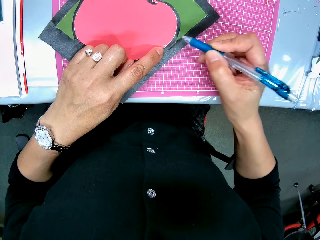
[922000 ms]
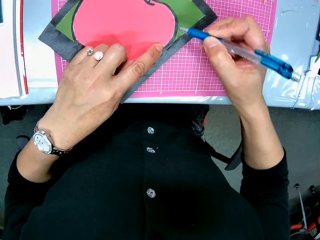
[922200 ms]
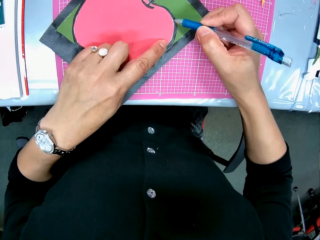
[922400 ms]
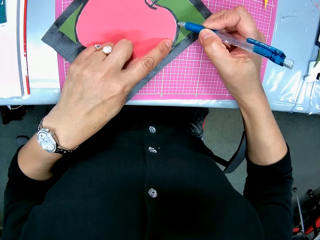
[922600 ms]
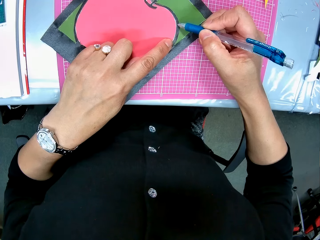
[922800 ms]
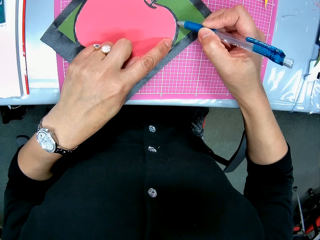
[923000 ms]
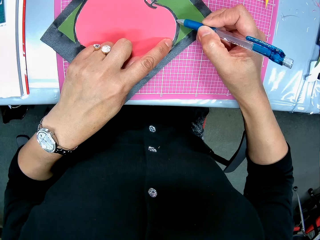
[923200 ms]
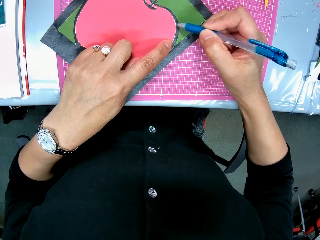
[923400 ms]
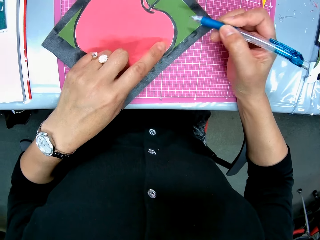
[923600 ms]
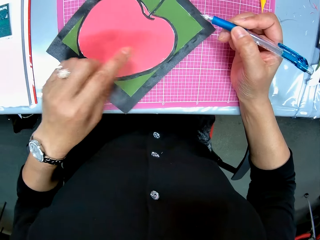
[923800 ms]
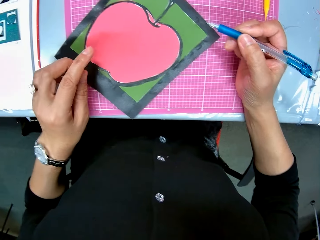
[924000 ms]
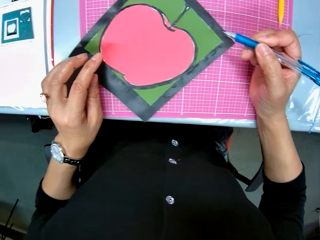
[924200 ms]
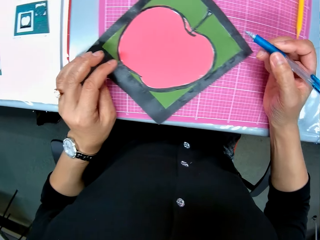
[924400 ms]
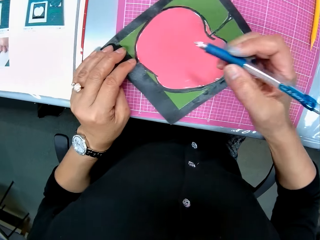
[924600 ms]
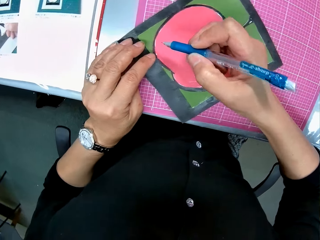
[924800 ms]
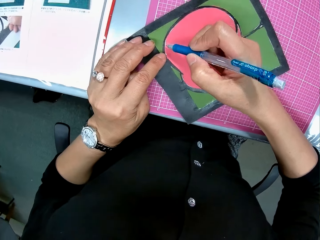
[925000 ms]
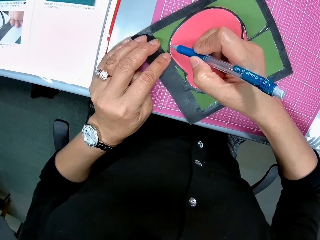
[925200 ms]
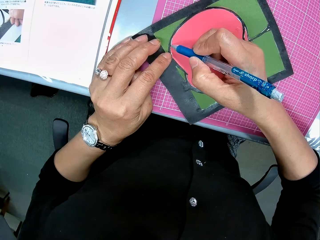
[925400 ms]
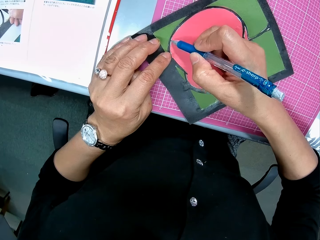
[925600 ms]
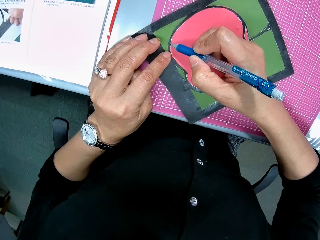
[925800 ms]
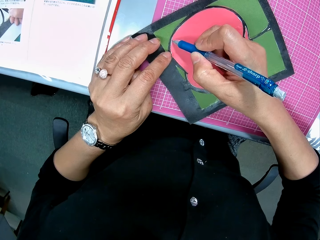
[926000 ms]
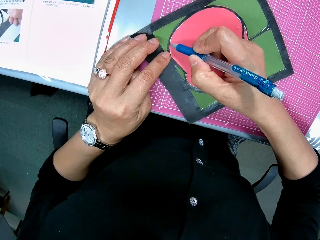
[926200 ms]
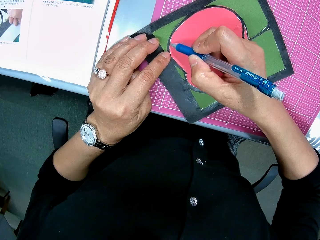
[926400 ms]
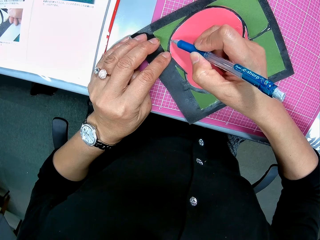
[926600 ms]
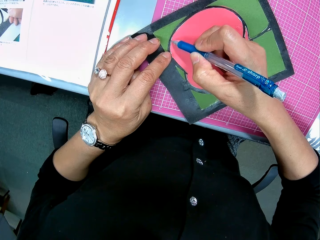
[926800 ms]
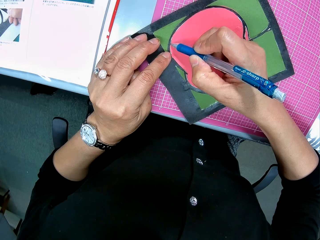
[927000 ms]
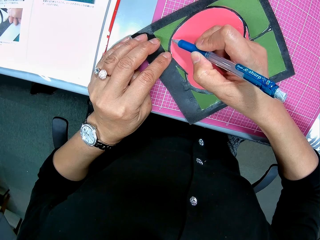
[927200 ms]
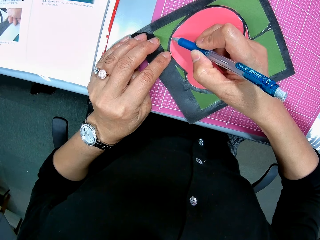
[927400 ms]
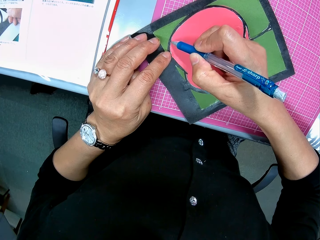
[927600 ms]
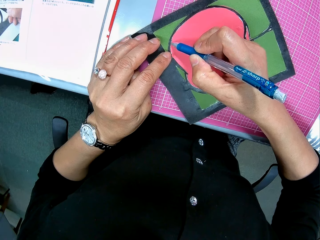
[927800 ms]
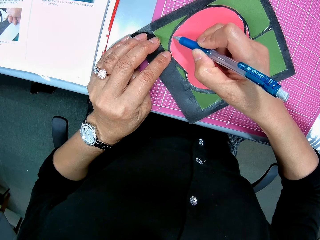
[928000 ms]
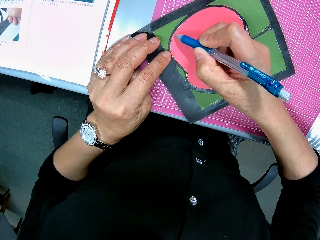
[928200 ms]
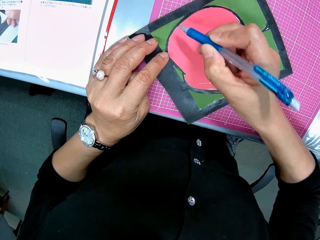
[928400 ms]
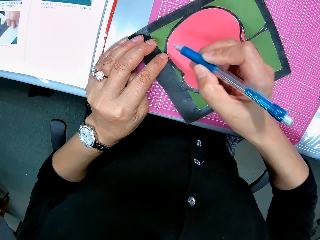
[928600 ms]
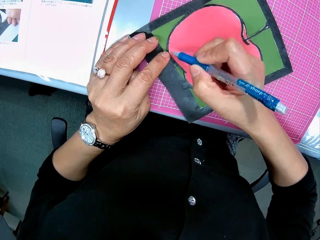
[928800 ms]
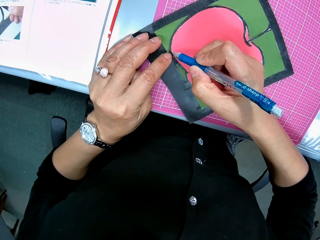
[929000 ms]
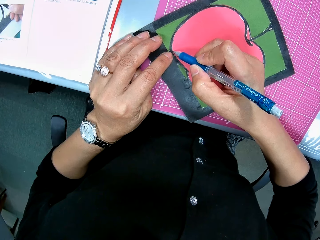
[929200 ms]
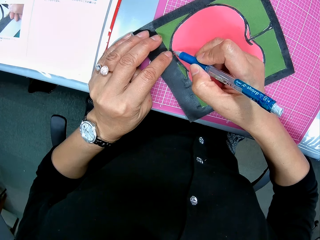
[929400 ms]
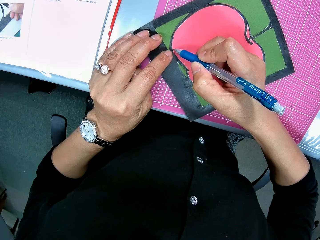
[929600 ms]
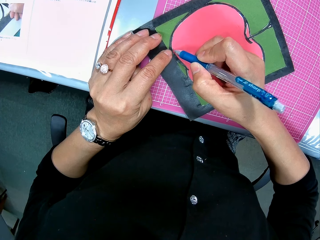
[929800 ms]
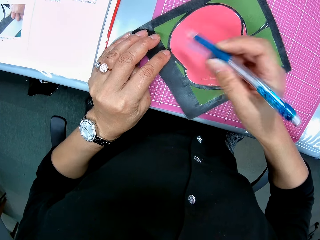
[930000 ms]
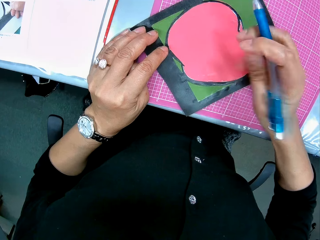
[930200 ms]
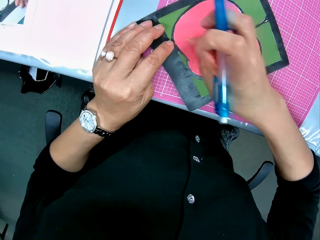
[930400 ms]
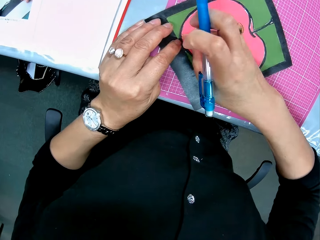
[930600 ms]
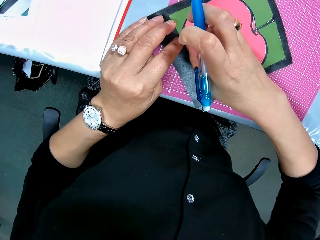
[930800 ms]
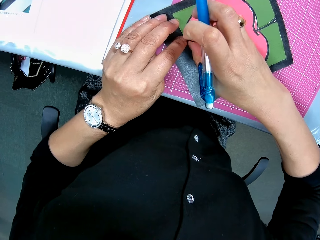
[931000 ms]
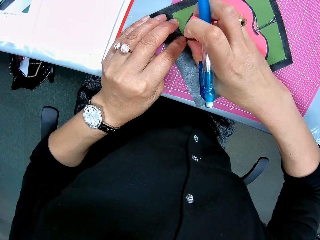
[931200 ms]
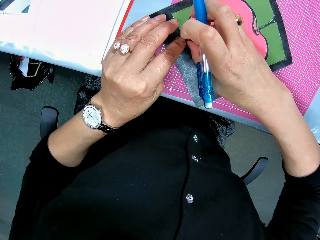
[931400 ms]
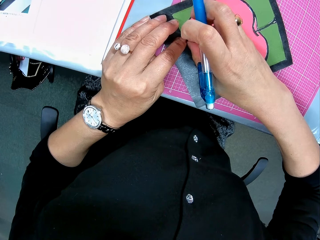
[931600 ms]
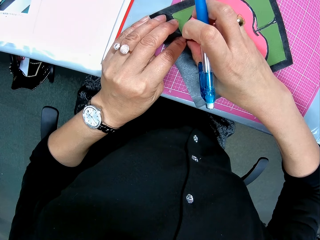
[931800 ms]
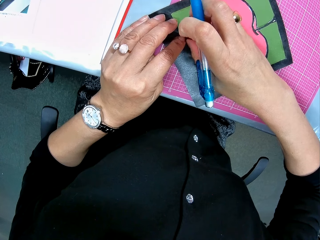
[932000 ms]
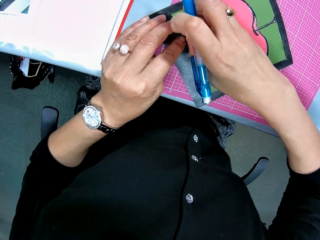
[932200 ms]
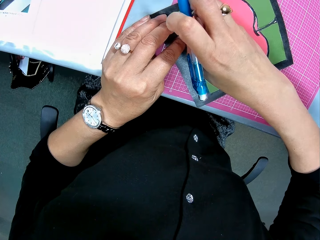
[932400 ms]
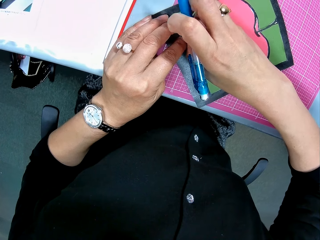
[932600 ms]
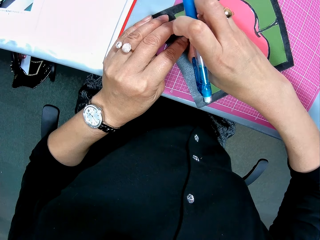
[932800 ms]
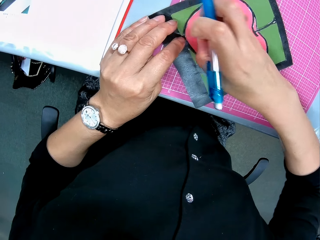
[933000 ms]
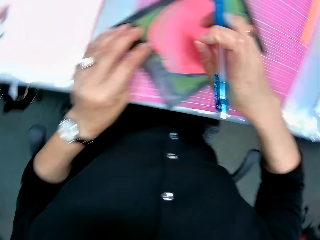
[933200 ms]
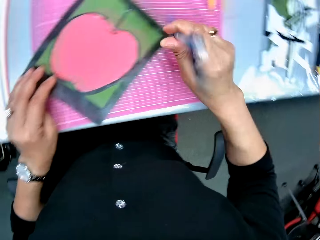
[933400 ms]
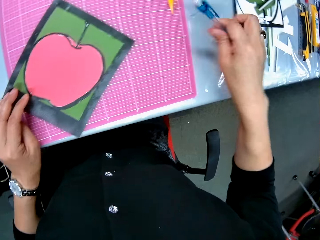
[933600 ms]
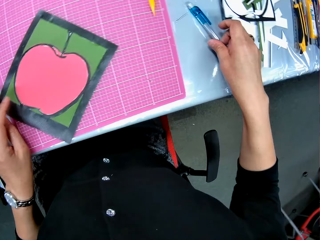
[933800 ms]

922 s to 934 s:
The camera wearer scrapes dirt off the cardboard. They touch the paper model.

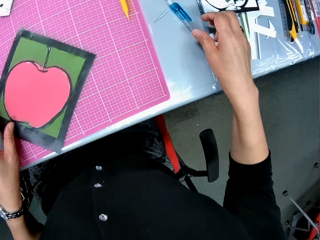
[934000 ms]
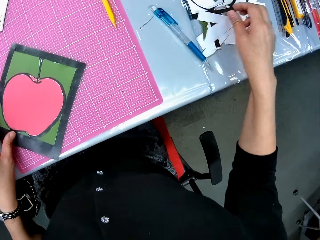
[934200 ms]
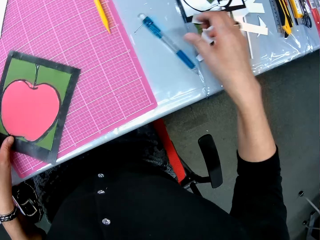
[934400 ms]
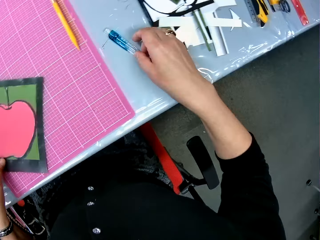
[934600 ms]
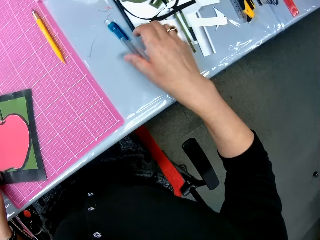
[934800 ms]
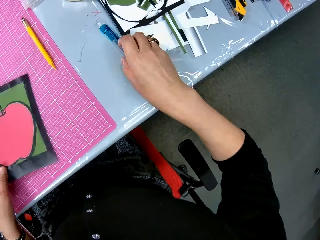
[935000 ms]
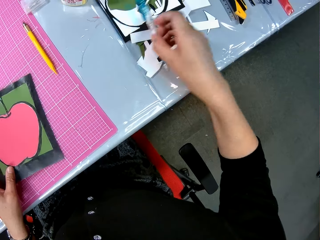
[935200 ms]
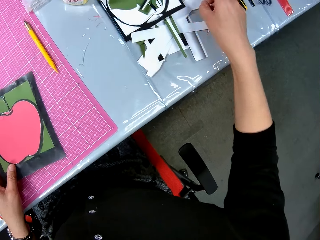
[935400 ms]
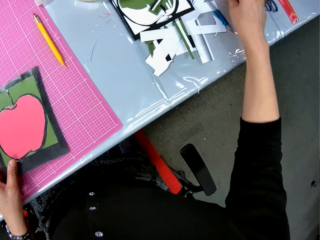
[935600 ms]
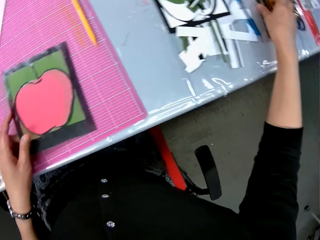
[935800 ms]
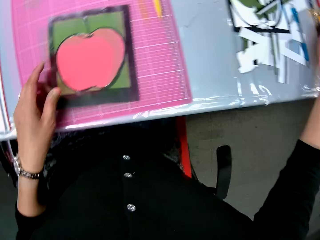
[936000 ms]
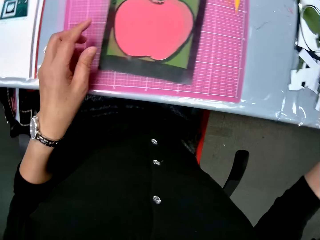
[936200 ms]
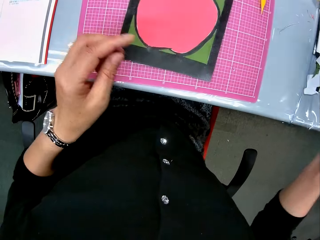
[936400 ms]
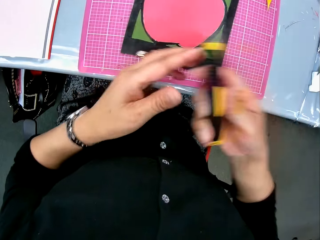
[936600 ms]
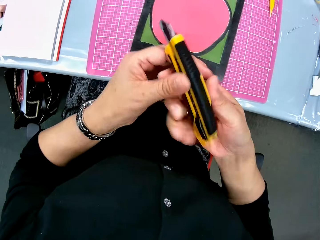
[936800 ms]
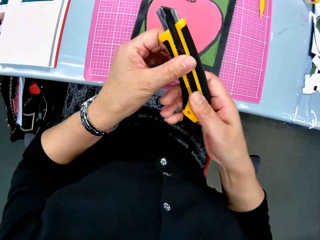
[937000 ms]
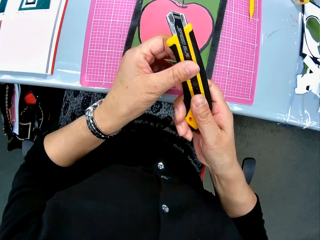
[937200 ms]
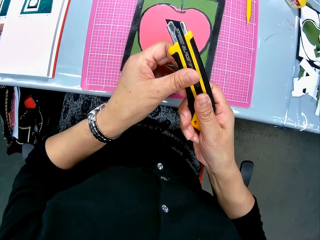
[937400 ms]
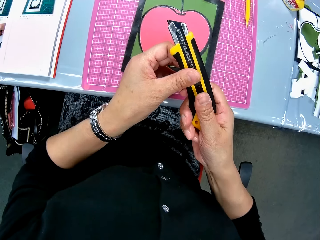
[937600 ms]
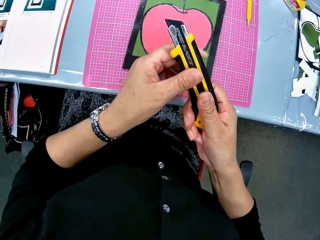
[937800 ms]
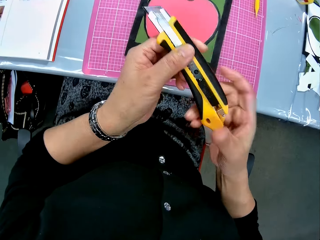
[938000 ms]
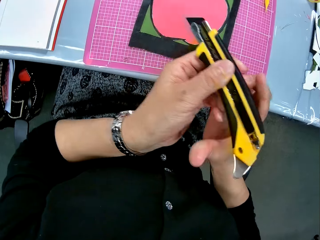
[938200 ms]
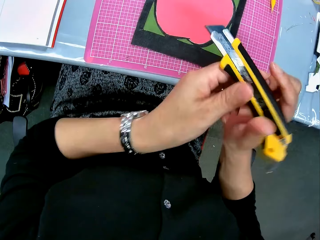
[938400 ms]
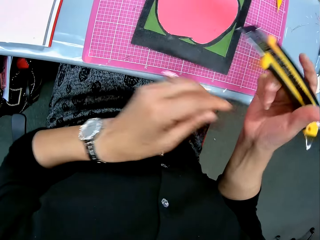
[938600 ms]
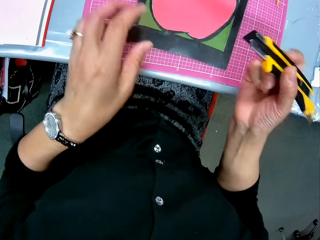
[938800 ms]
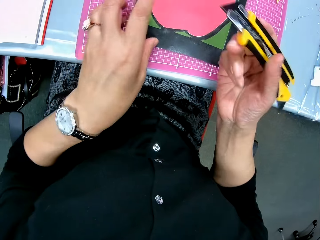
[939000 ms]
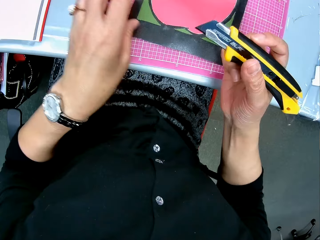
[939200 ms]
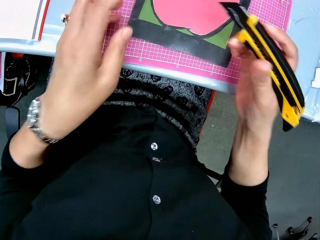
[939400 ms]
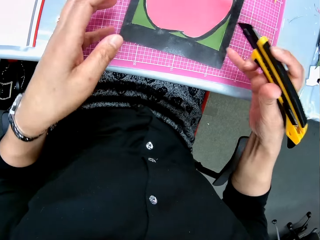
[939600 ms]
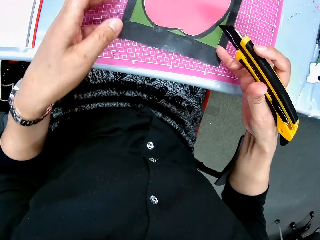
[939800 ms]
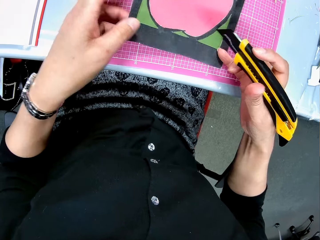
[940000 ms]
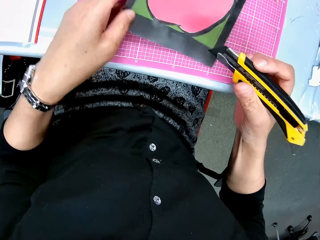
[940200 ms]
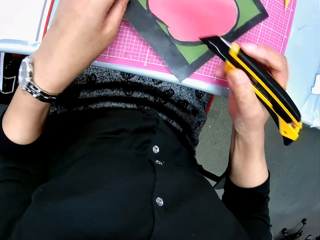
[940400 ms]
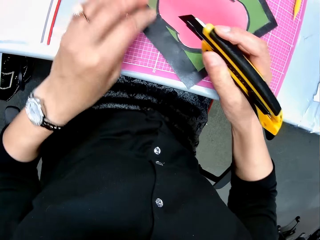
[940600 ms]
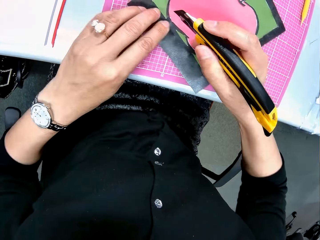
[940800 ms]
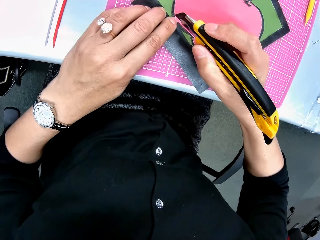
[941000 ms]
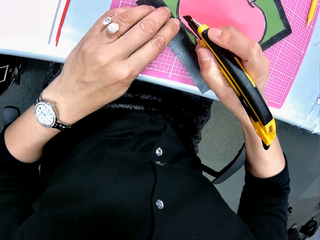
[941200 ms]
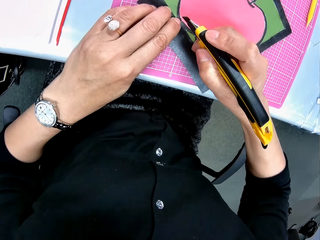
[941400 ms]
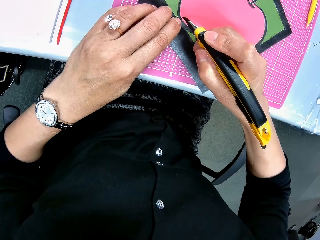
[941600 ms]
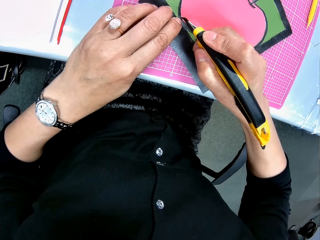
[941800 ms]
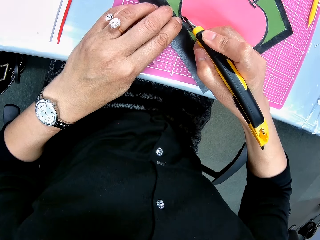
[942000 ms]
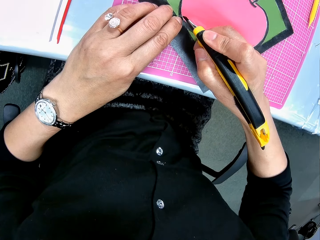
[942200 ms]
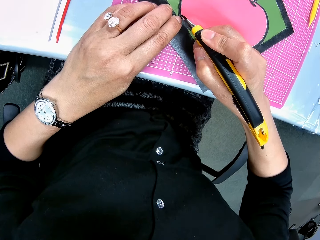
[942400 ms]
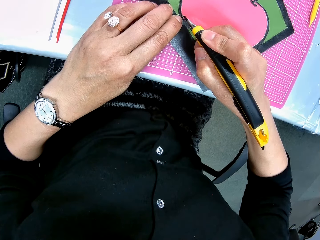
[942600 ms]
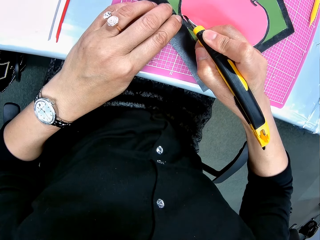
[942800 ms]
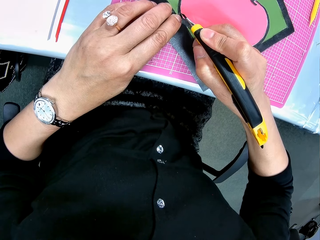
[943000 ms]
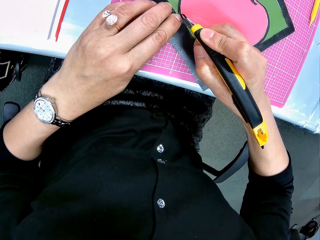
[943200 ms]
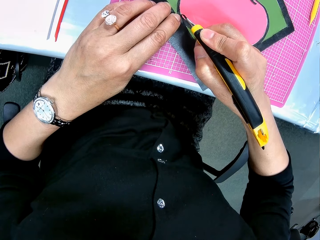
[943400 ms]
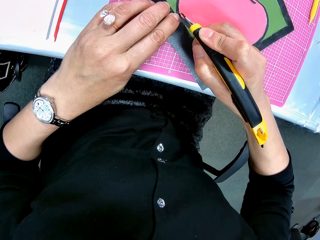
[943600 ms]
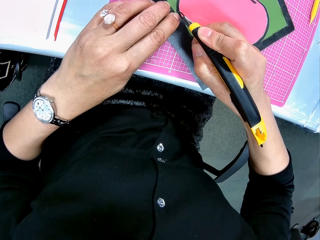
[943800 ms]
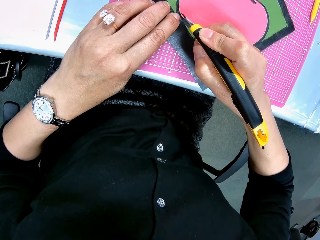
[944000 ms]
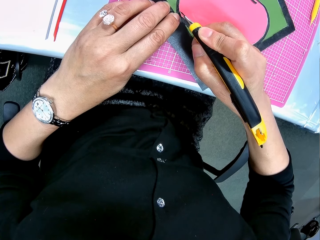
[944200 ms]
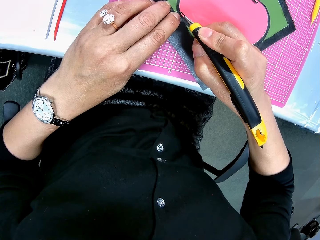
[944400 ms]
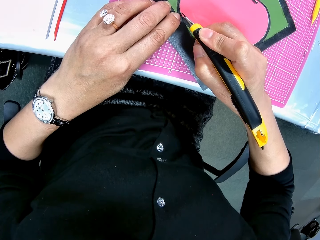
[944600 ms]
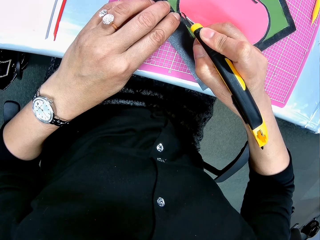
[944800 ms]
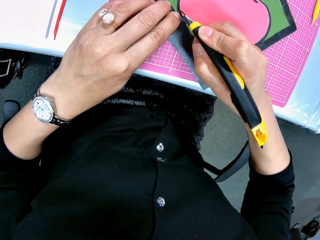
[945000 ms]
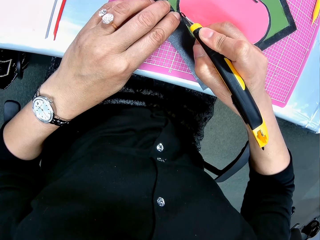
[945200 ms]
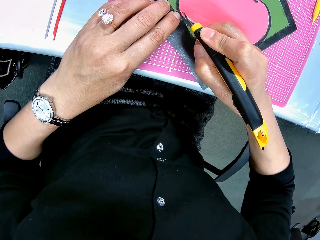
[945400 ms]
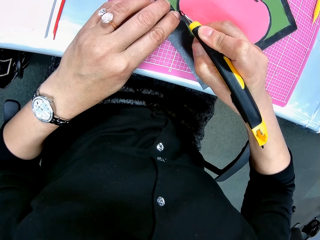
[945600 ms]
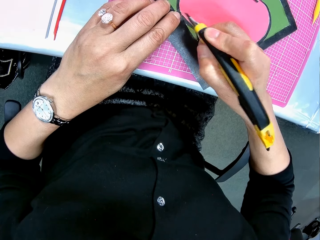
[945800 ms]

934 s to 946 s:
The camera wearer drops the pen. They pick up the pen, move the pen, and drop the pen. They pick up a cutter, push the blade of the cutter out, and turn the paper model. They cut out excesses on the cardboard.
